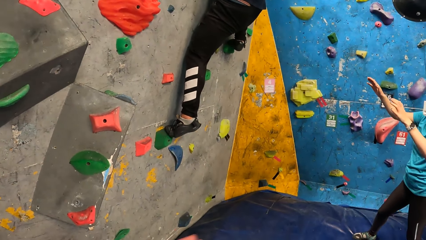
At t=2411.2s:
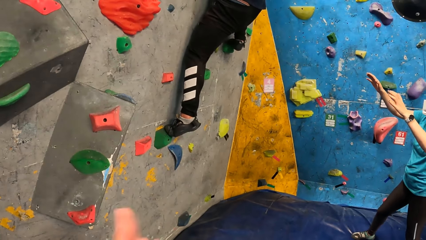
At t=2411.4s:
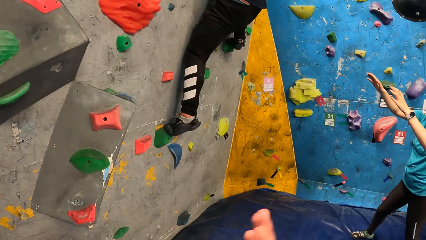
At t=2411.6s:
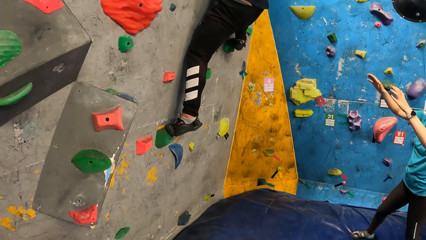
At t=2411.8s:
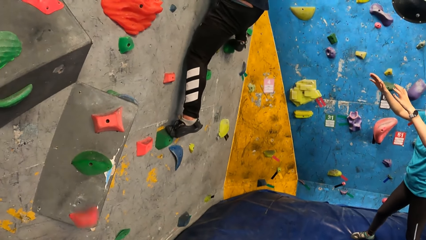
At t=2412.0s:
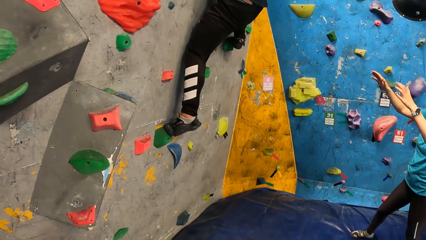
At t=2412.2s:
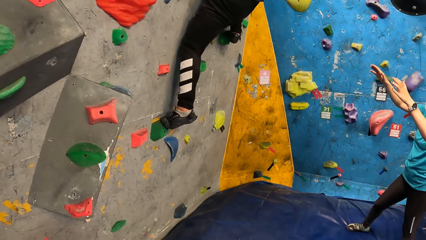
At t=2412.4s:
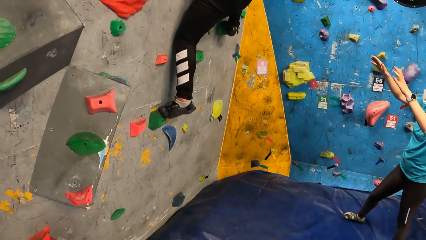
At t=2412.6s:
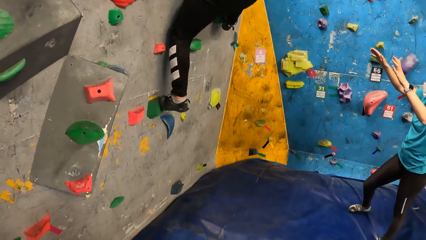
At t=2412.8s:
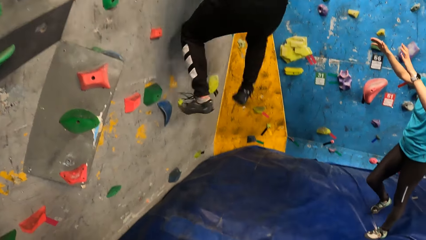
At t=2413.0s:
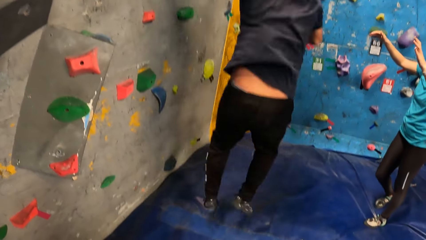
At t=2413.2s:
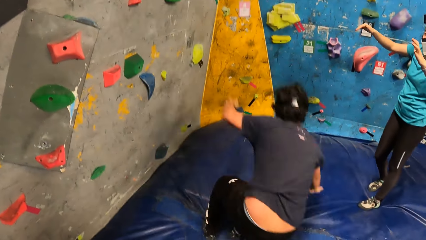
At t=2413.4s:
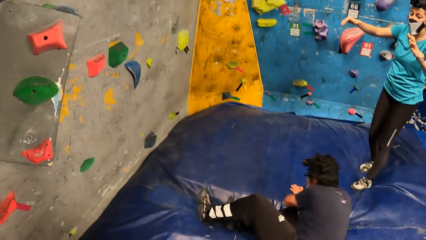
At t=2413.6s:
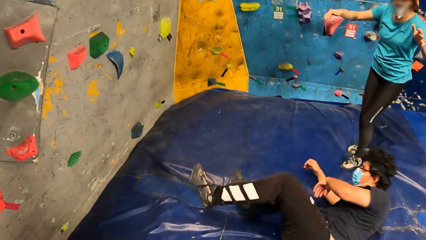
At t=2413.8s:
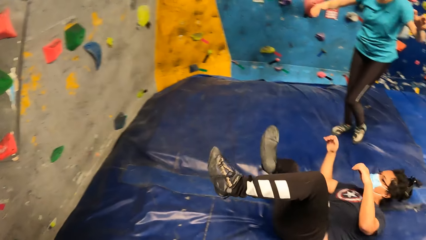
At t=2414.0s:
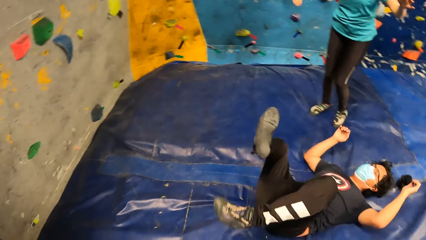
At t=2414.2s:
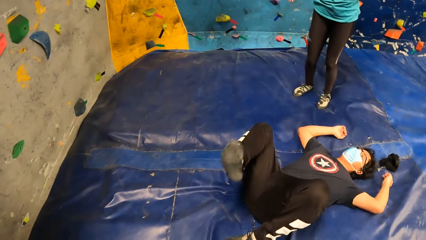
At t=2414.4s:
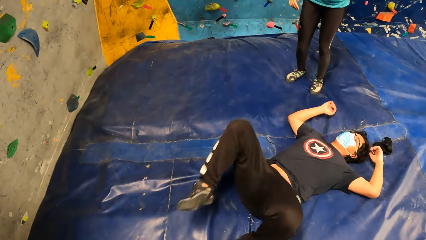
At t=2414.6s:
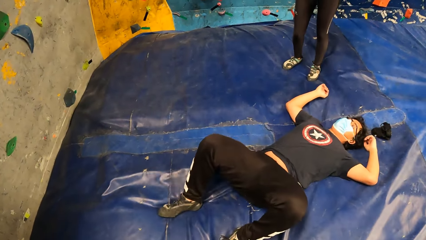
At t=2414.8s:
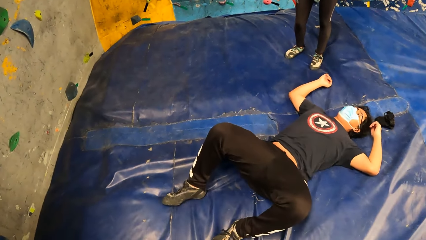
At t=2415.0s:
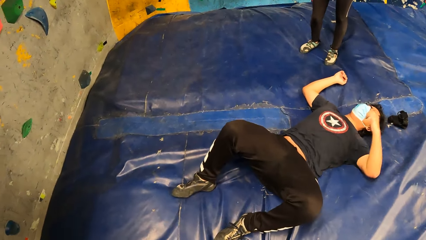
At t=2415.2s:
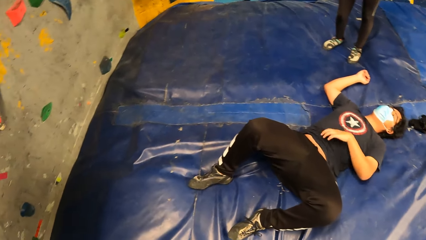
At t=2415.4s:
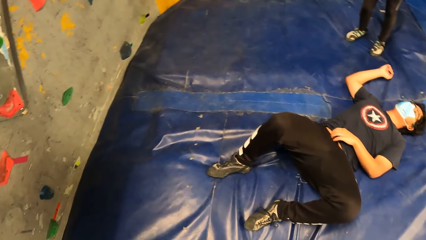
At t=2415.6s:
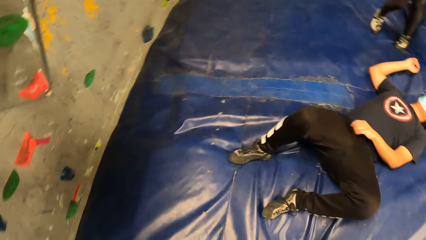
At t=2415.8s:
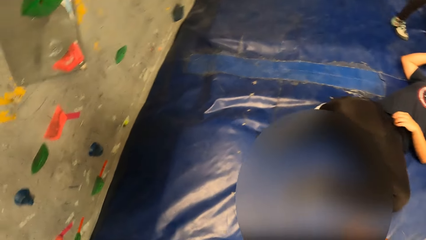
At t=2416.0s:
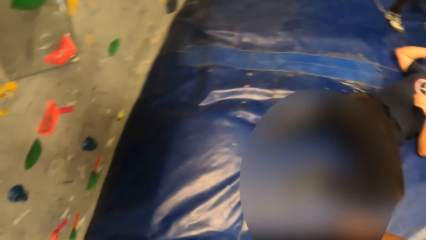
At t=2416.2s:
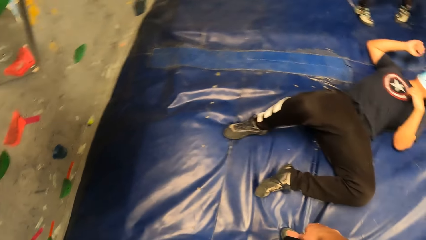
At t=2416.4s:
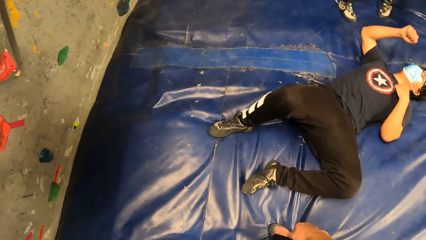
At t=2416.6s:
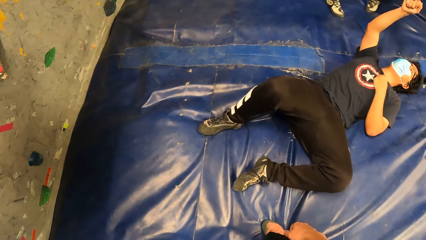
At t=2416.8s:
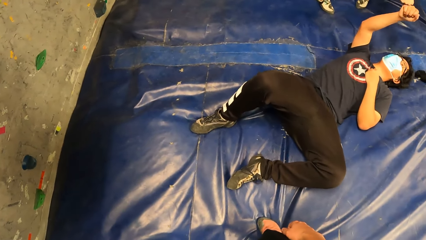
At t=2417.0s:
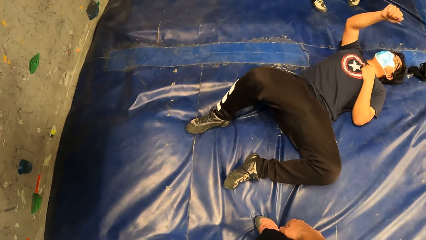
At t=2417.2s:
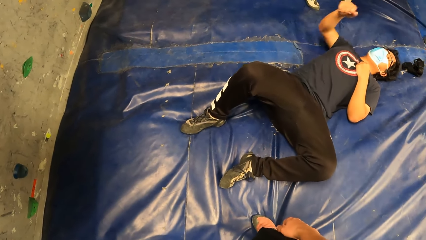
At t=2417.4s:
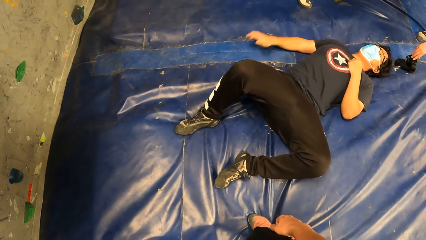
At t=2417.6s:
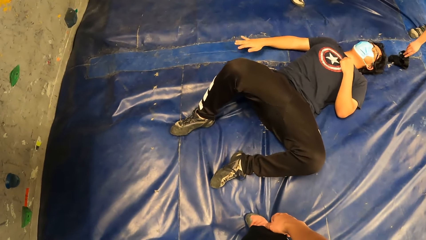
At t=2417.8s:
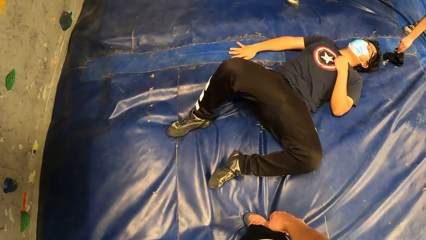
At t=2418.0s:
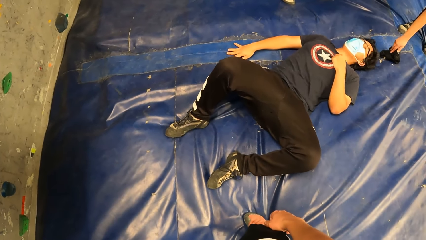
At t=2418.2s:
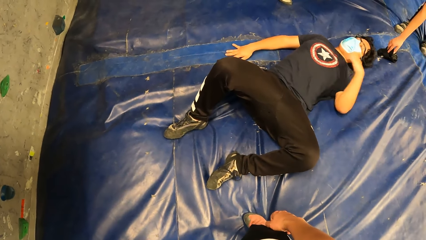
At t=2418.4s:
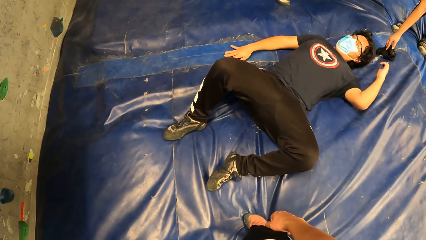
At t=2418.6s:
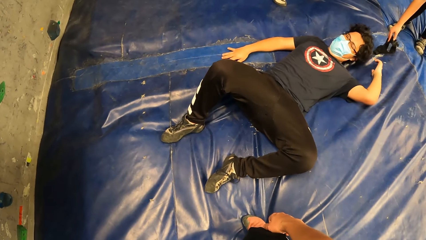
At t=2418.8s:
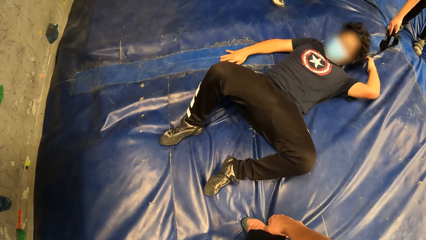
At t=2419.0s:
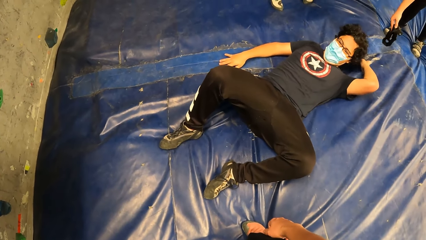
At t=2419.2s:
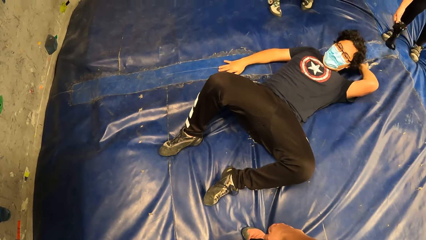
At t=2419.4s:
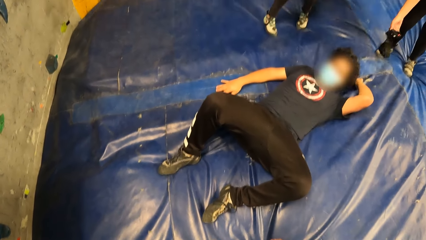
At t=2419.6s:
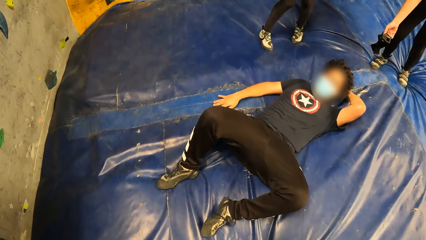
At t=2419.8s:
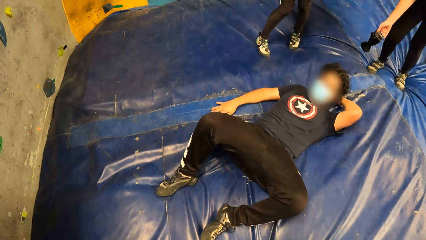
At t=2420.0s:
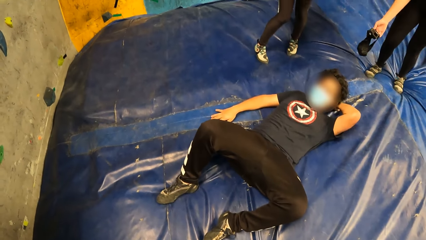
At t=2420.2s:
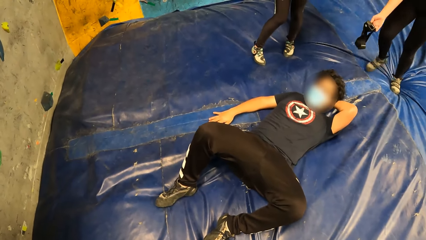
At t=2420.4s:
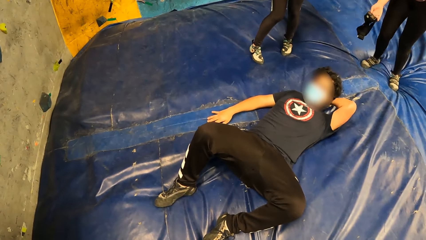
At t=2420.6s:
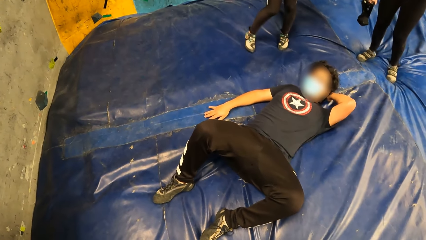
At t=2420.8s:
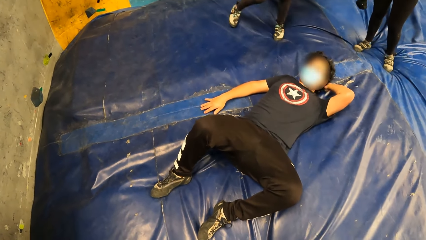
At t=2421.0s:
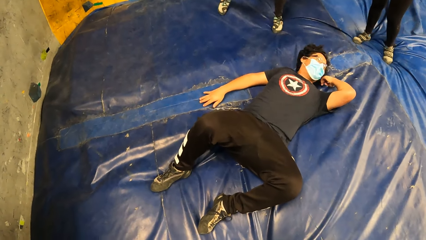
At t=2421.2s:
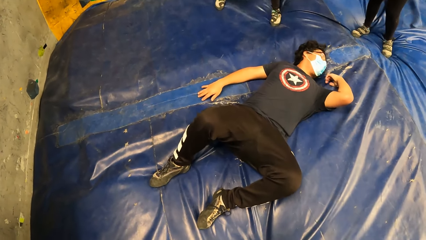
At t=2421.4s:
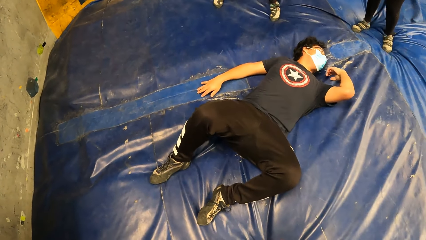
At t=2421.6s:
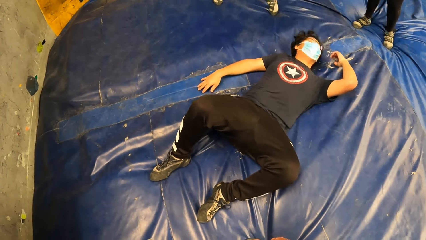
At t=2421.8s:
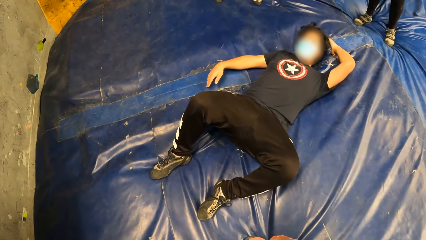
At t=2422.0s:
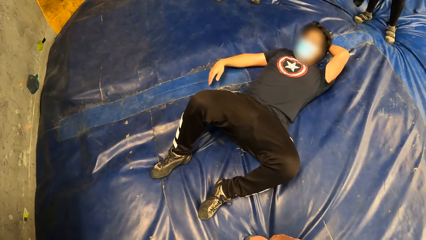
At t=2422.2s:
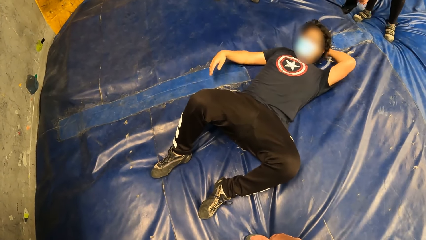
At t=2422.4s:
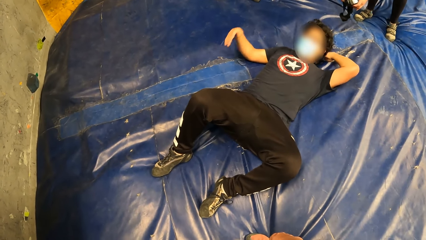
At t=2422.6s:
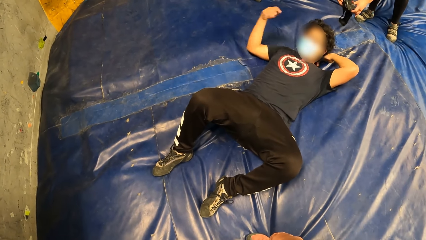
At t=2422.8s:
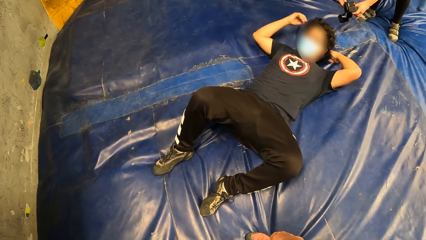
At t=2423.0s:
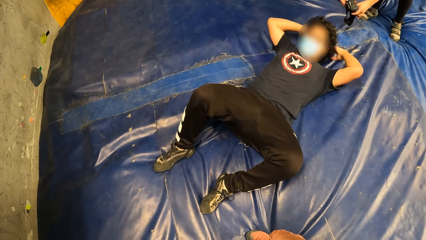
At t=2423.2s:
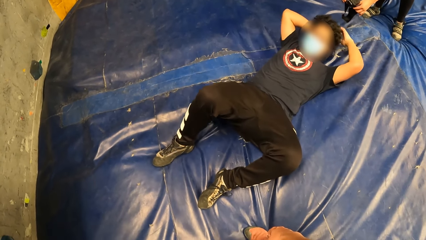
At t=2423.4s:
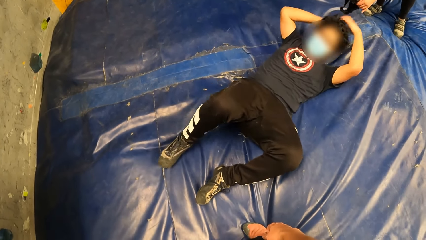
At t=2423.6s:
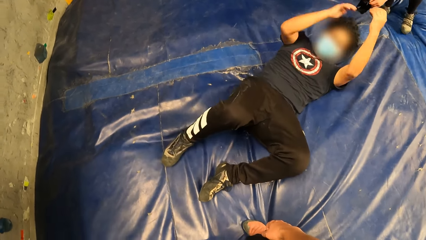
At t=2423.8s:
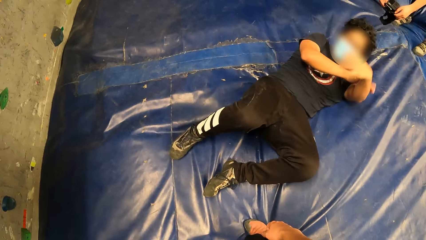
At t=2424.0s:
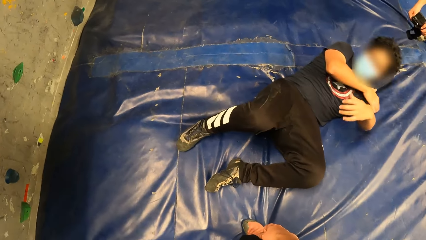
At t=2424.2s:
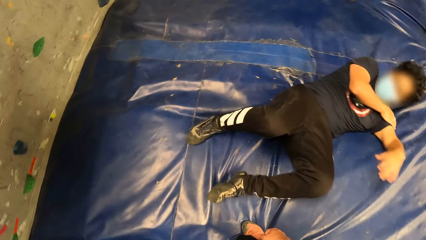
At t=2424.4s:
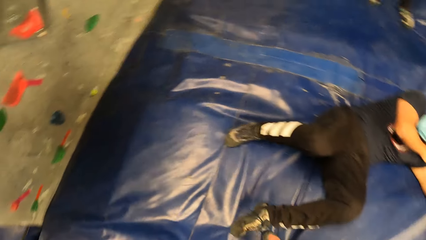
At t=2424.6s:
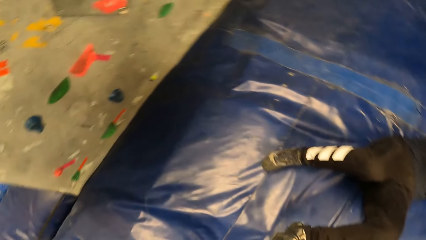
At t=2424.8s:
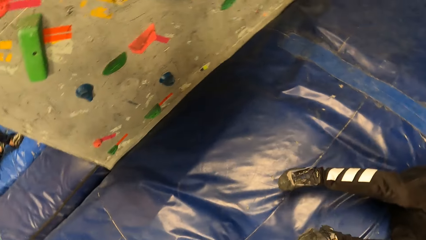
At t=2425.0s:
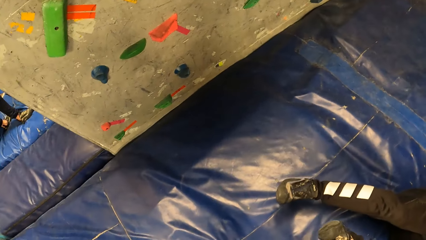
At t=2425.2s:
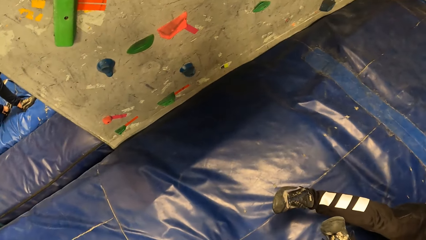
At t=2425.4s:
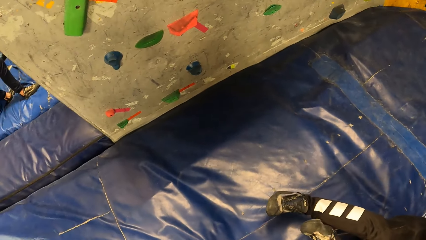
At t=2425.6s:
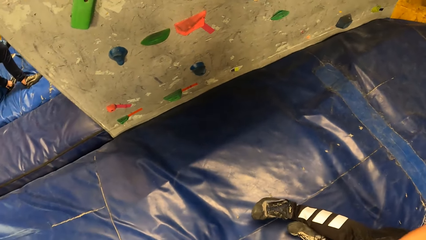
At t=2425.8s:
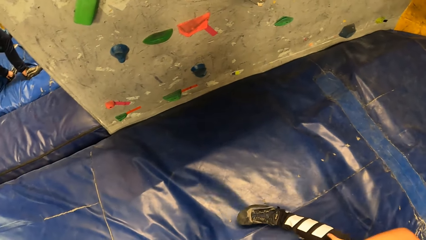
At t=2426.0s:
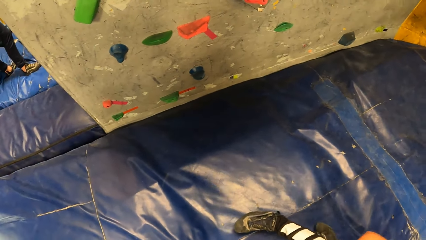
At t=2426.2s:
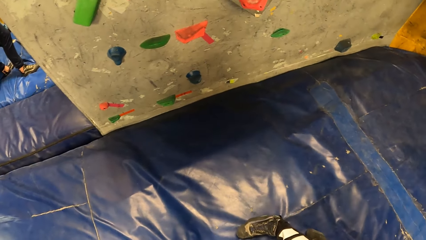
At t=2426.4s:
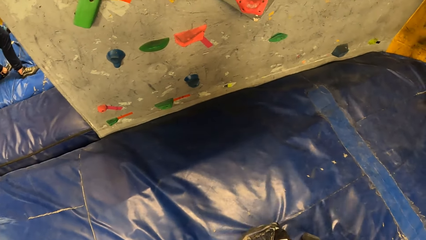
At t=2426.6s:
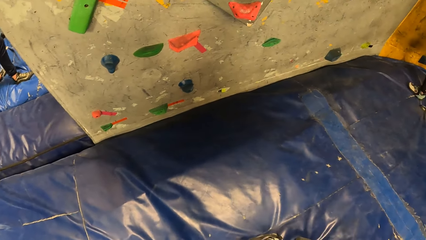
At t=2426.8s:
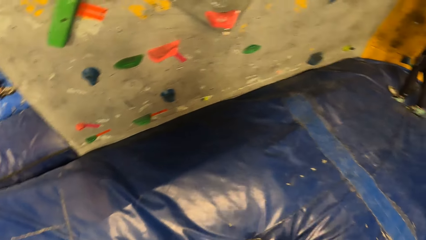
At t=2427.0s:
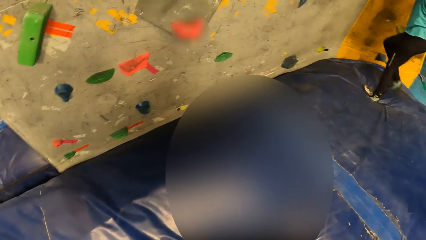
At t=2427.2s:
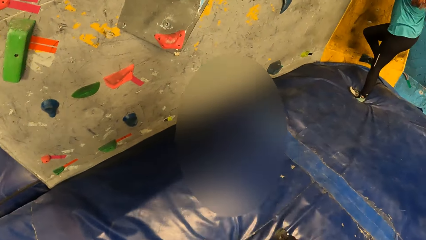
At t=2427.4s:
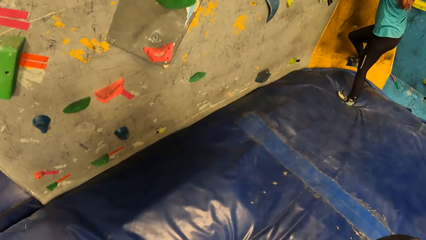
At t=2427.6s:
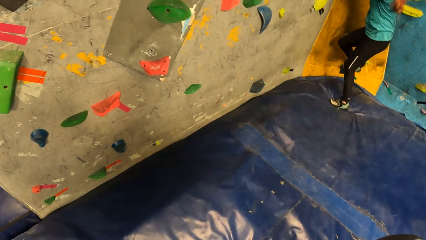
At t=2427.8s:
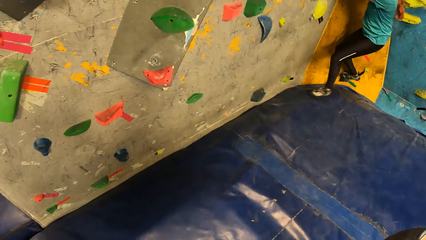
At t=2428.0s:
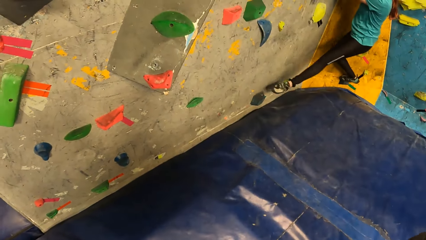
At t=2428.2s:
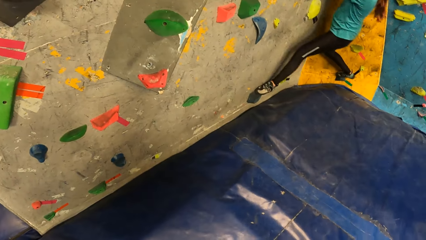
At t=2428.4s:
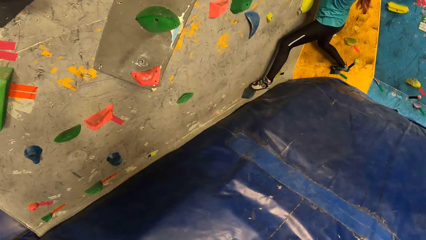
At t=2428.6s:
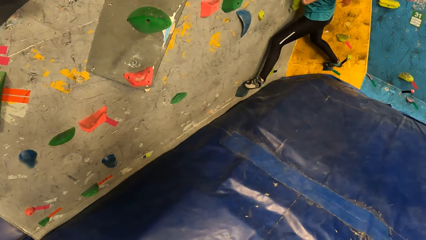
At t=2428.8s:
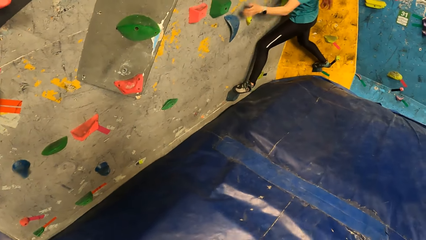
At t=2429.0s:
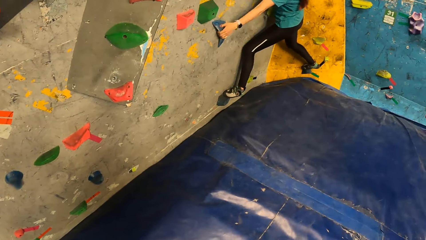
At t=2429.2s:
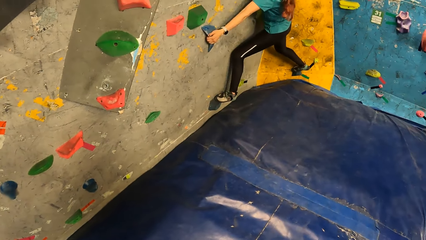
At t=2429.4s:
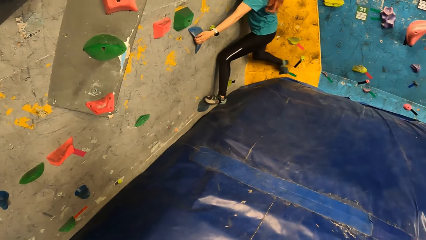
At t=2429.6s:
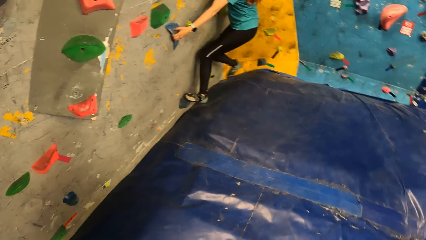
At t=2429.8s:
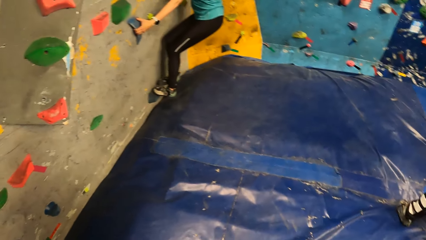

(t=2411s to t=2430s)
A man jumps down from the rocks on the wall onto the mat. The man falls on the exercise mat. A woman picks up the camera from the mat with her right hand. The camera wearer walks around the room. Another woman climbs the rocks on the wall.
